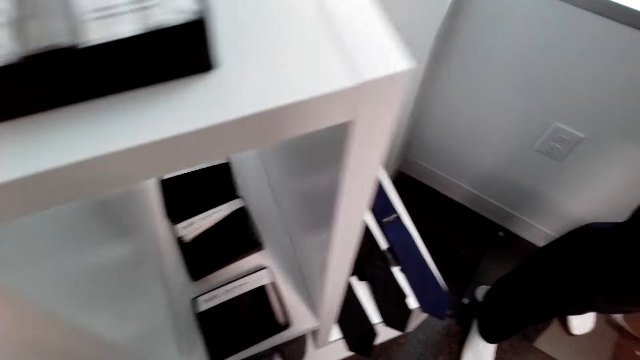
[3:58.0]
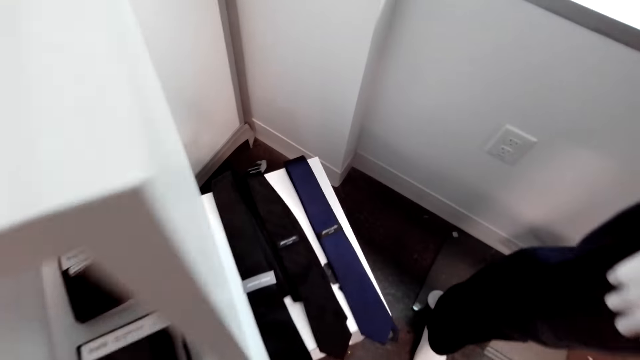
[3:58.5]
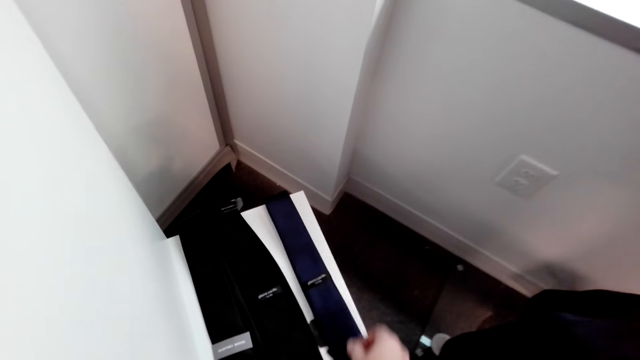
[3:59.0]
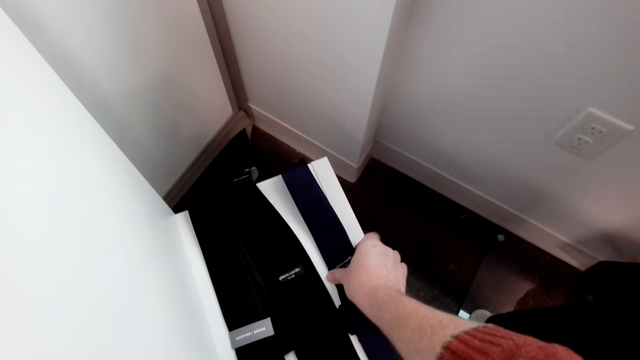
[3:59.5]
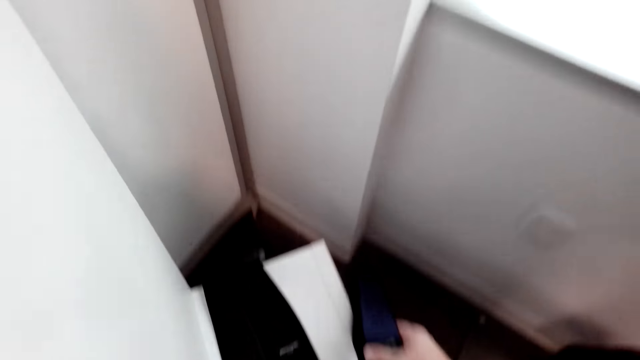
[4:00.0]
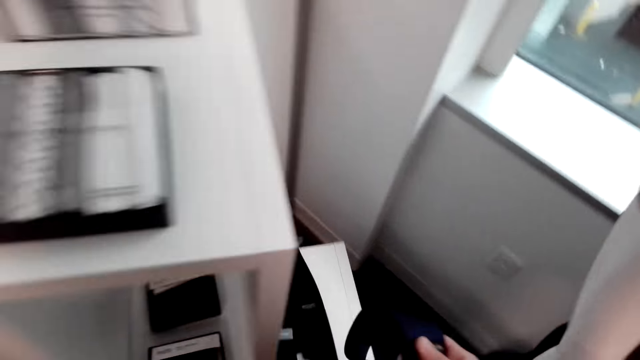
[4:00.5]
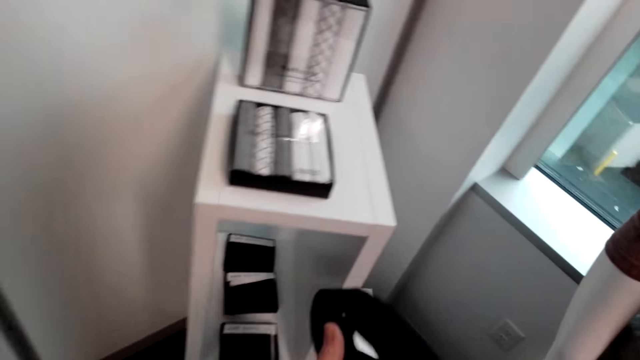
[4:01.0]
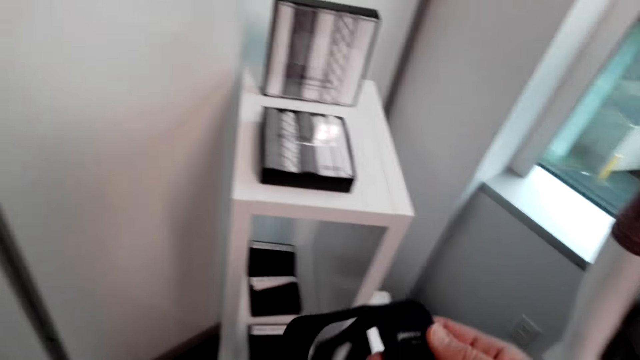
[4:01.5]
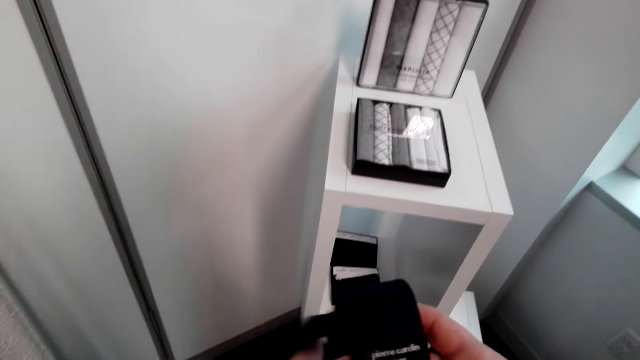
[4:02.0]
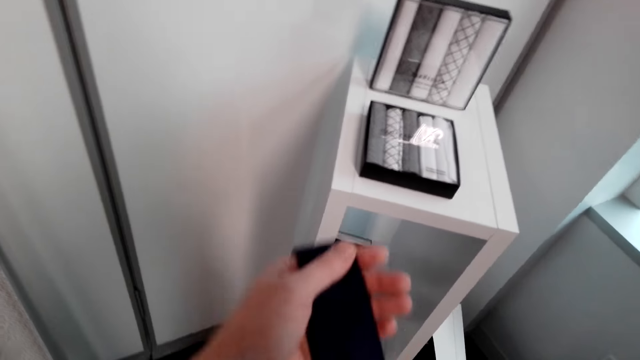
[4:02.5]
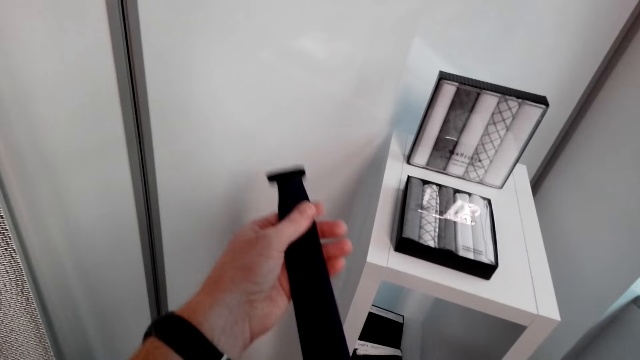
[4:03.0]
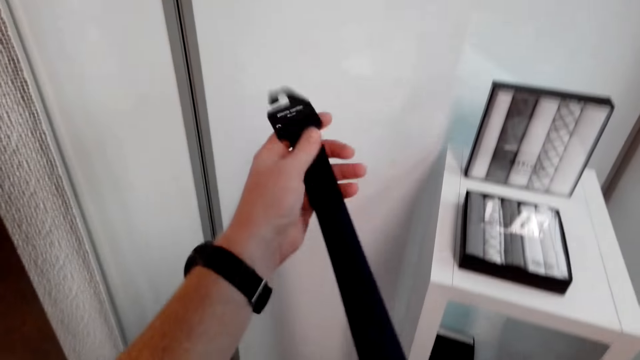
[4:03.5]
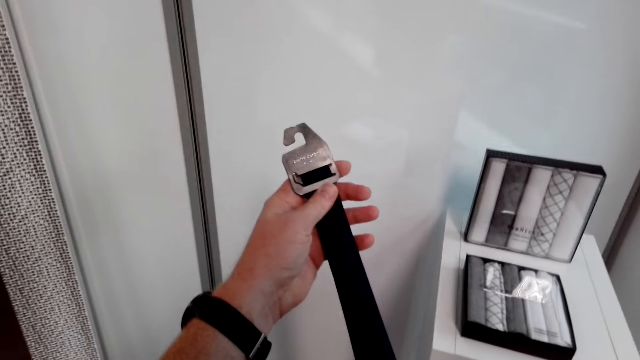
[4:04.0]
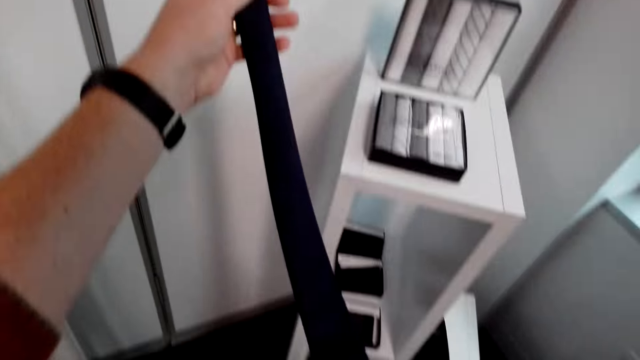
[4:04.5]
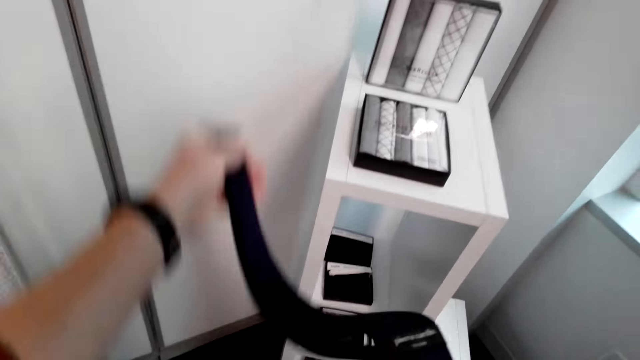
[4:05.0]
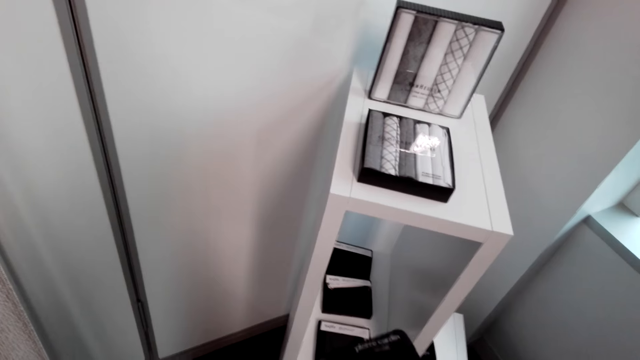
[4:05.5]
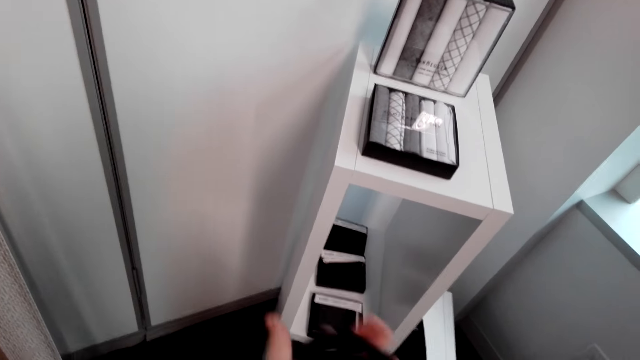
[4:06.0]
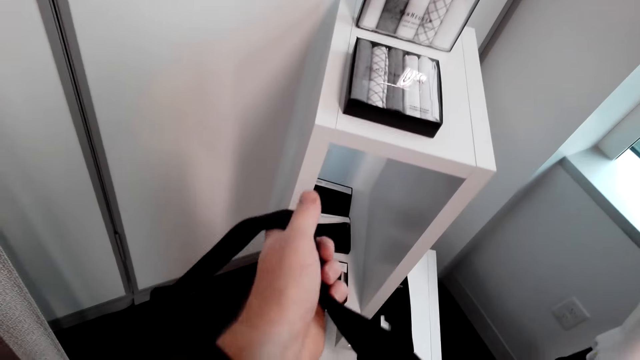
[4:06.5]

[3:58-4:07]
The camera wearer walks in the shop. He picks the belt. He picks the tie from the display cabinet. He touches the belt. He stretches the tie on his hand.

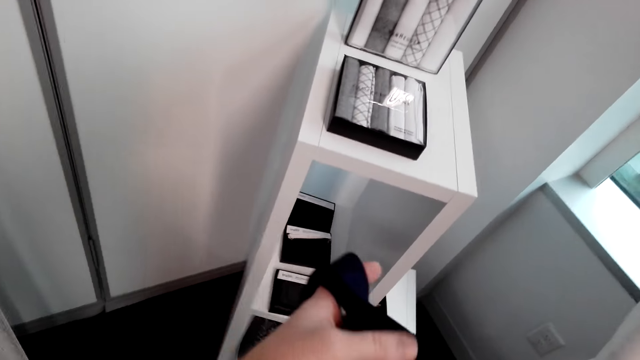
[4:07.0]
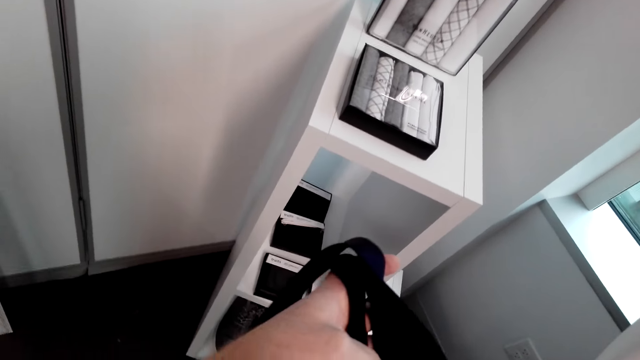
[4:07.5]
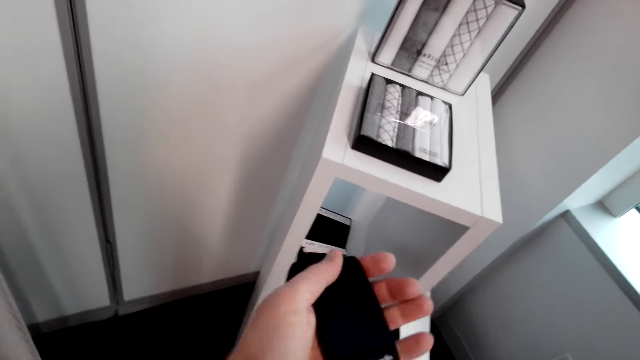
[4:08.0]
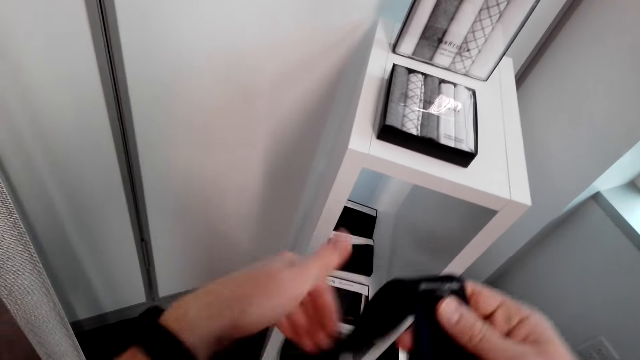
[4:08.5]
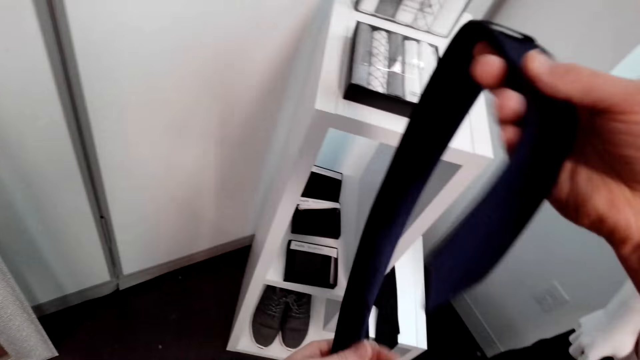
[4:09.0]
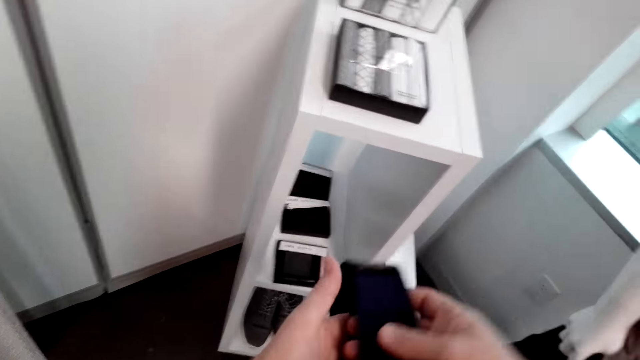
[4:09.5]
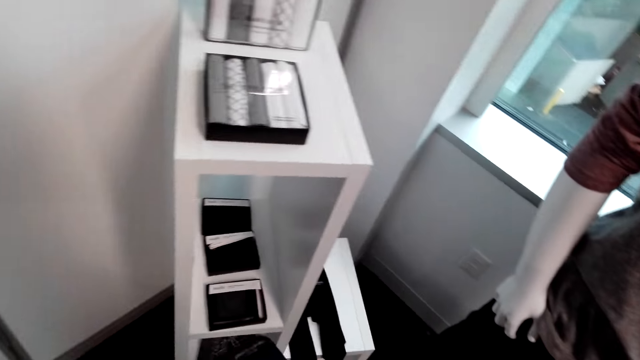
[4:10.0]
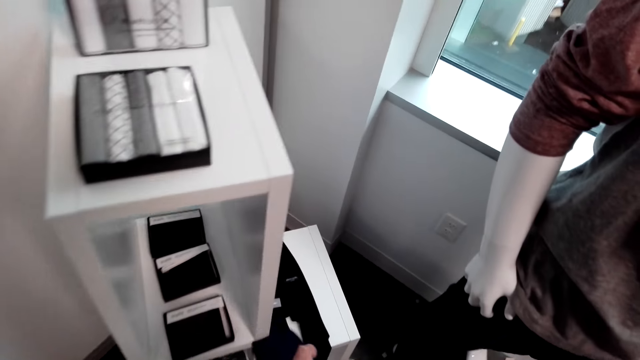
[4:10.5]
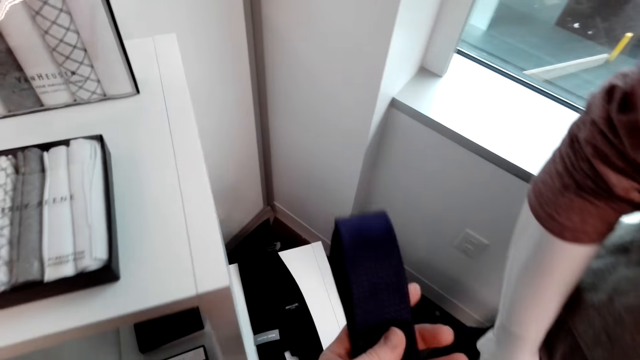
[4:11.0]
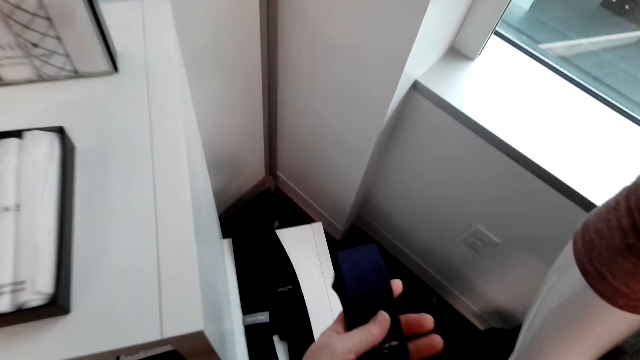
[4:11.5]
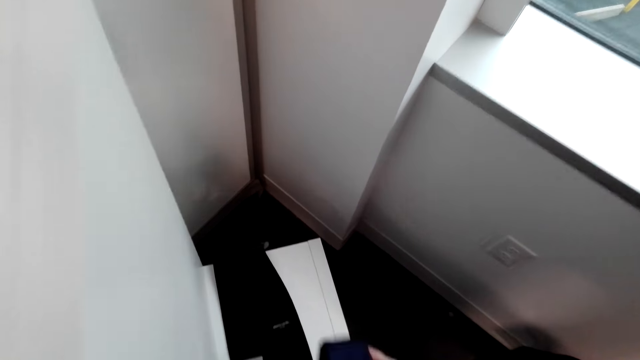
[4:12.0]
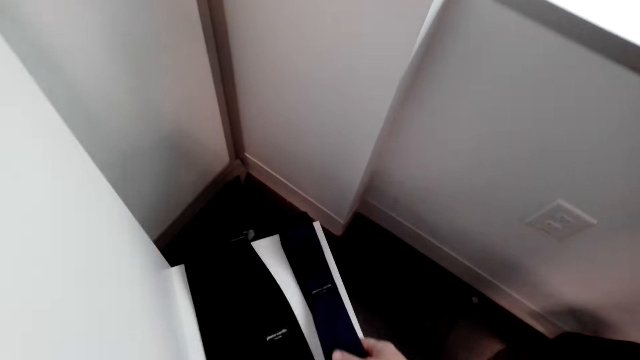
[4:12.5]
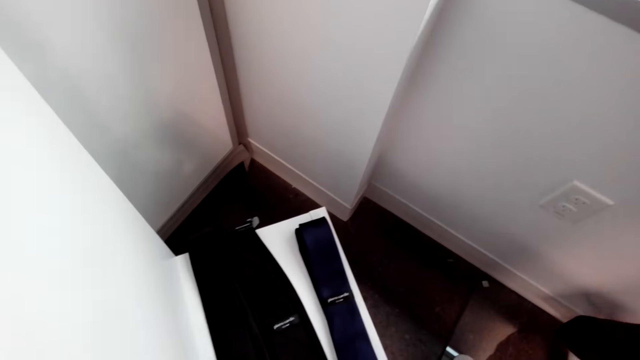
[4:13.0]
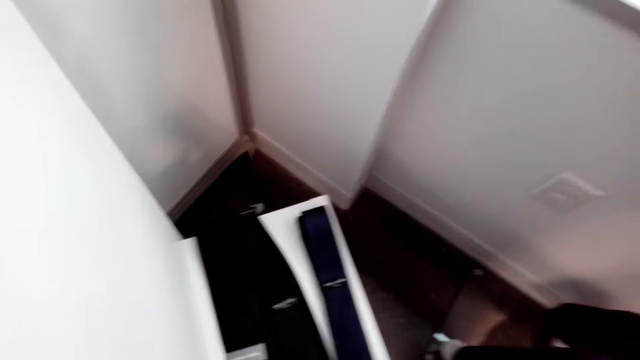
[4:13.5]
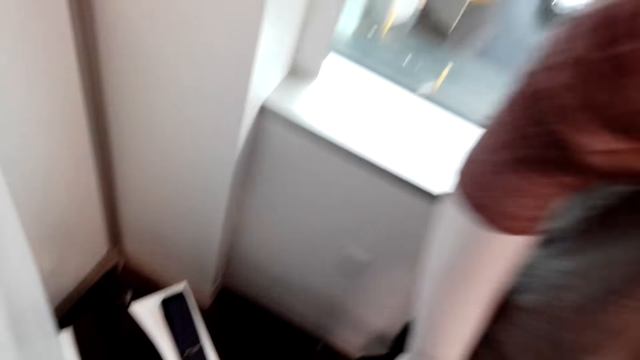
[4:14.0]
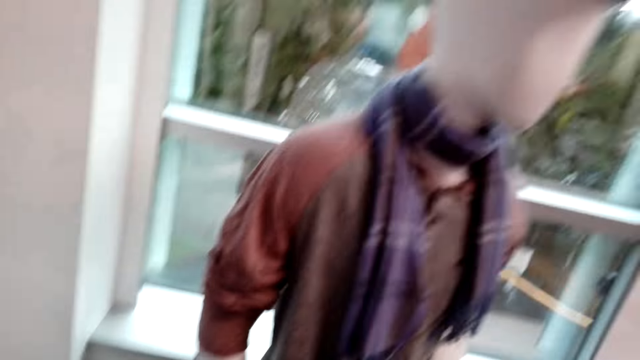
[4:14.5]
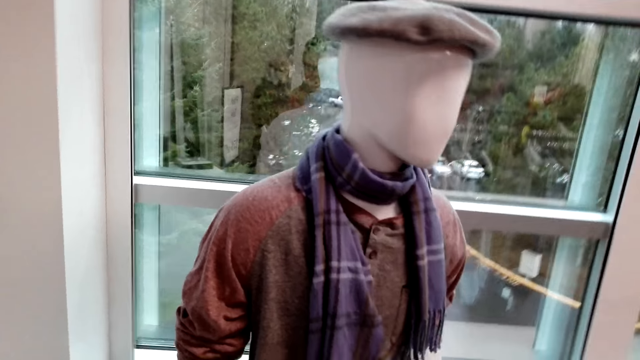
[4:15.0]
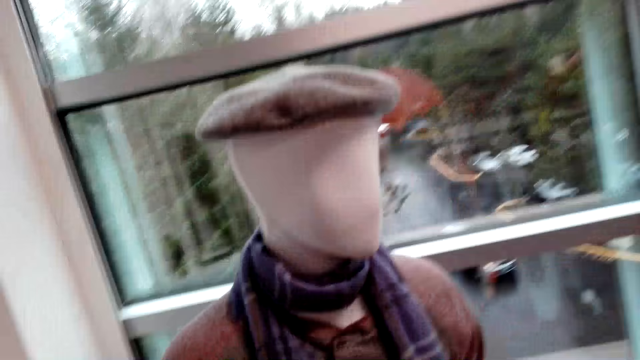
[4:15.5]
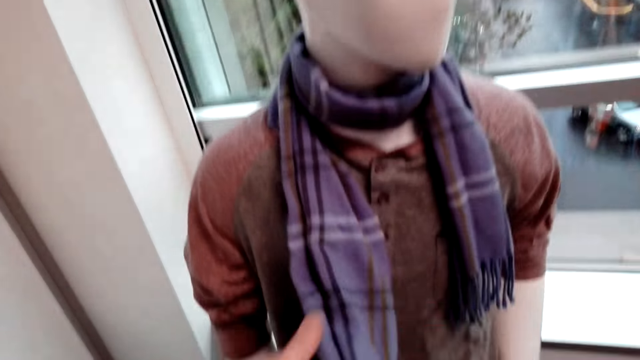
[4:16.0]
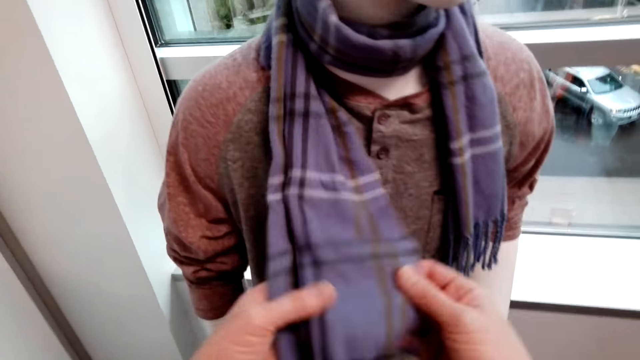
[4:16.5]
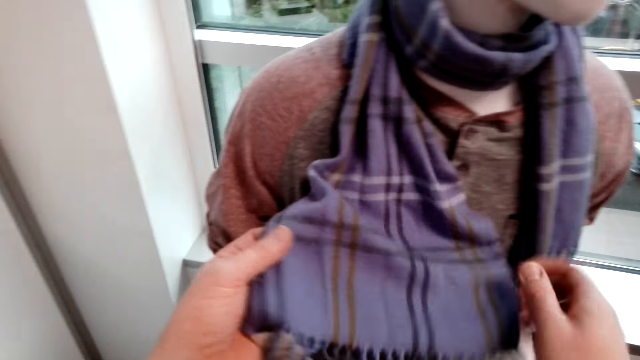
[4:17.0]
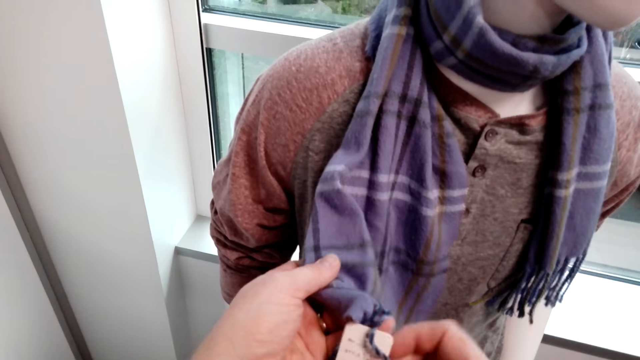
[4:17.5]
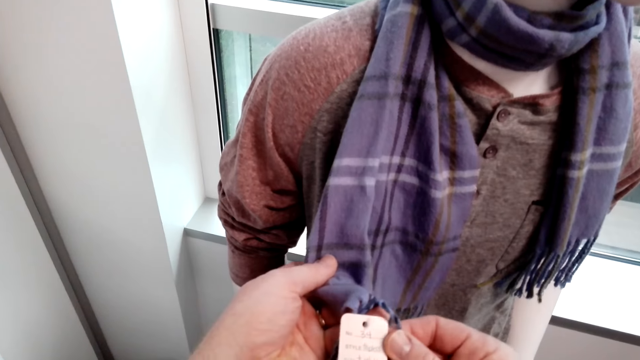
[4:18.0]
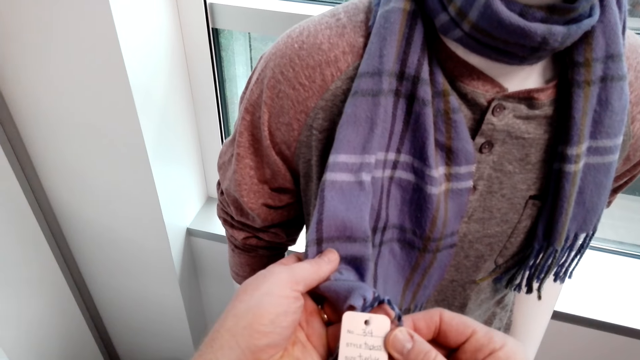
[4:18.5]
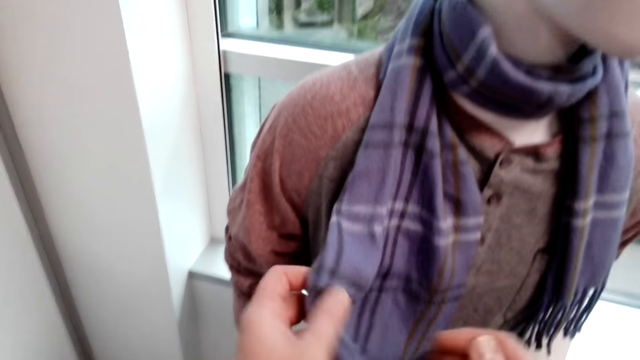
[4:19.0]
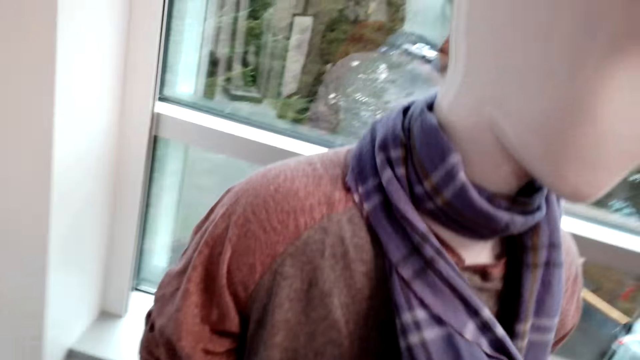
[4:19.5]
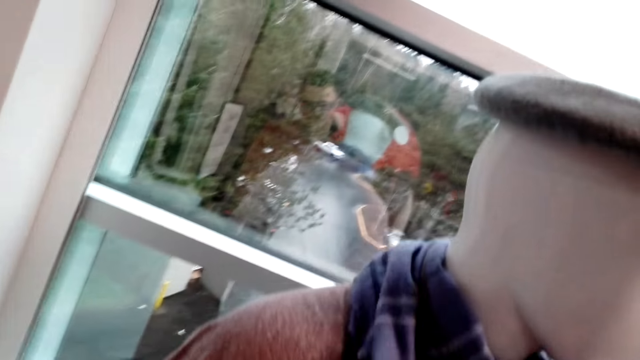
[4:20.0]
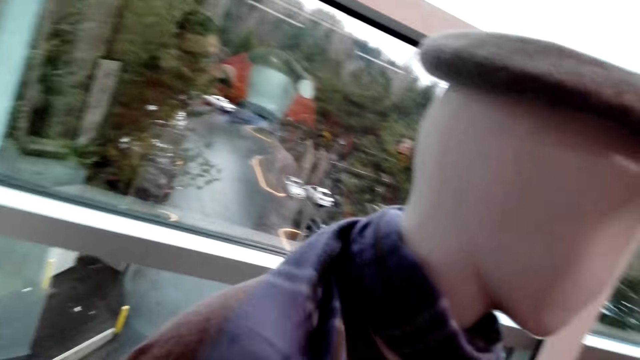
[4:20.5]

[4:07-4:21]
The camera wearer folds the tie on his hand. He makes a step. He puts down the tie on the display cabinet. He puts the belt down. He walks in the shop. He touches the scarves on the statue. He reads the logo on the scarves.
